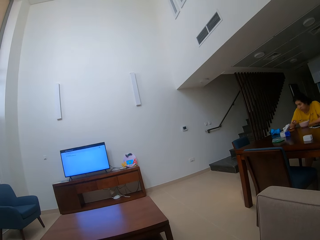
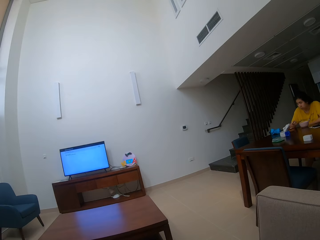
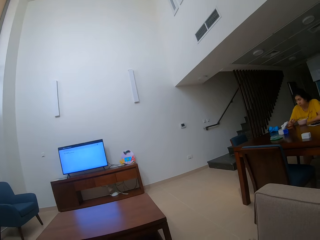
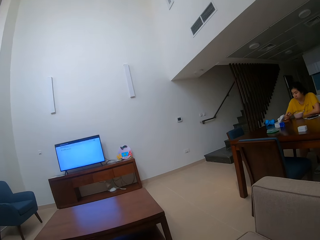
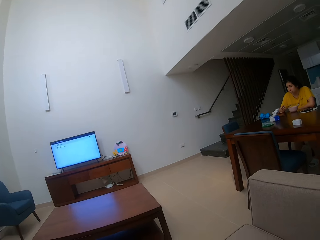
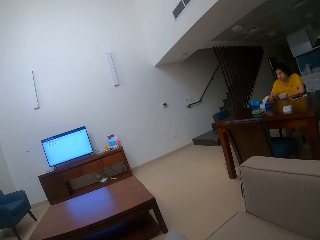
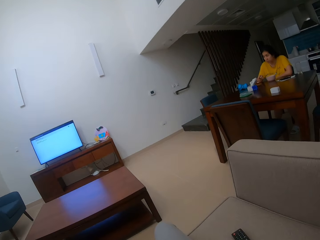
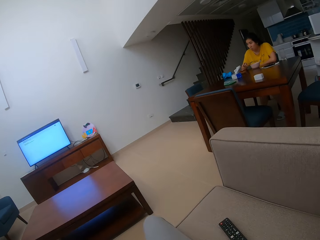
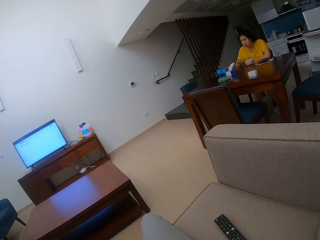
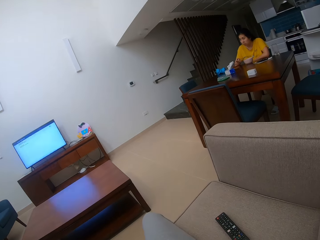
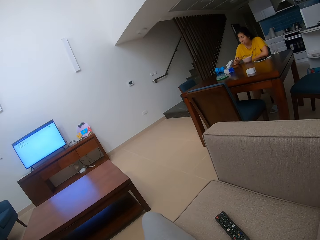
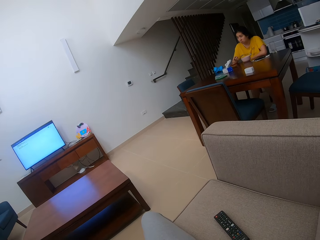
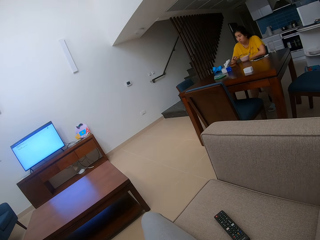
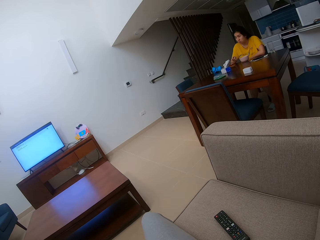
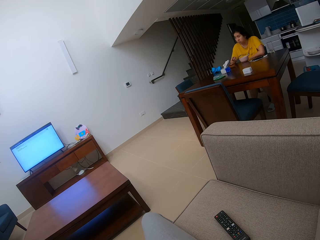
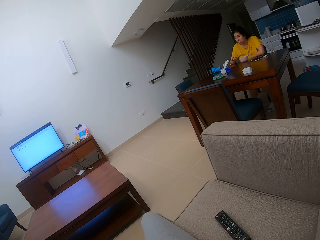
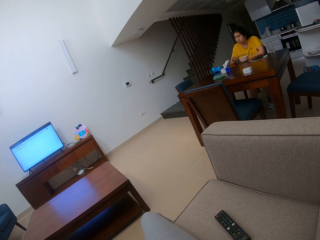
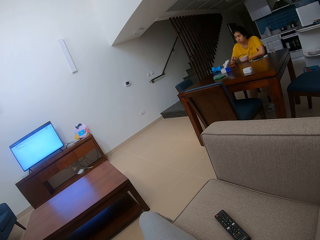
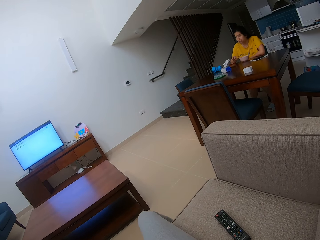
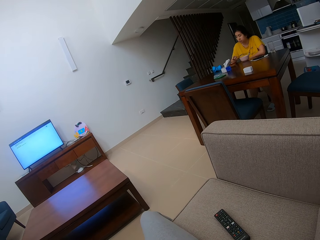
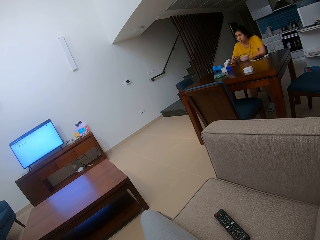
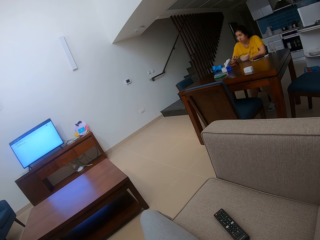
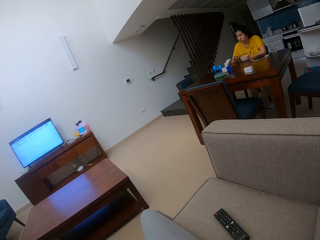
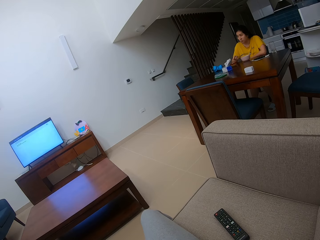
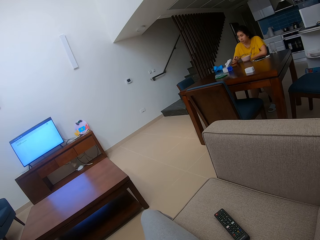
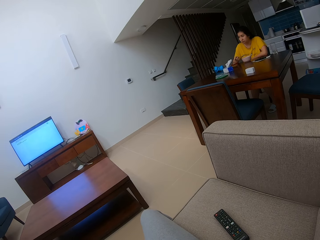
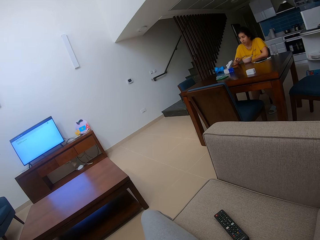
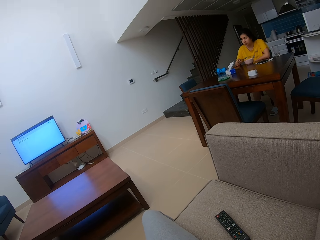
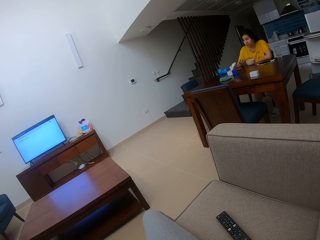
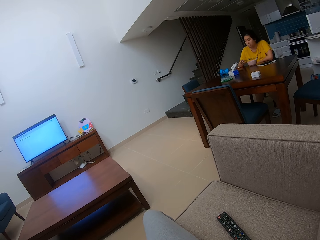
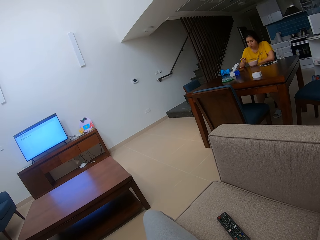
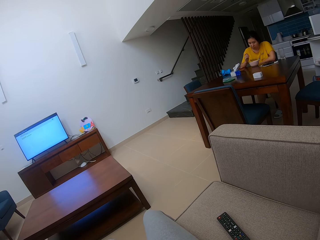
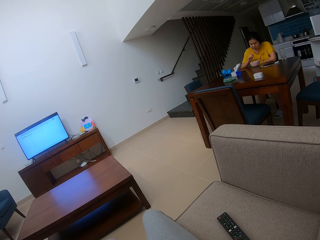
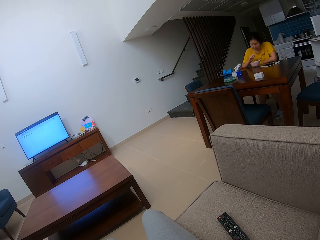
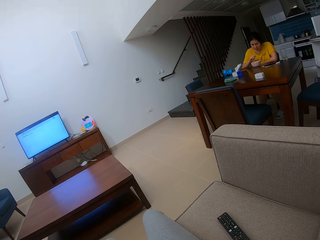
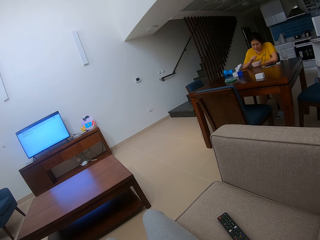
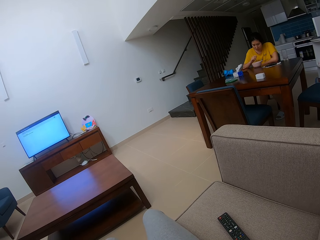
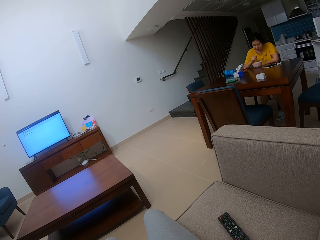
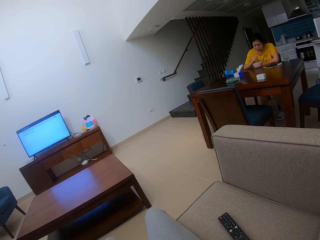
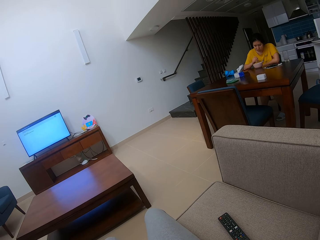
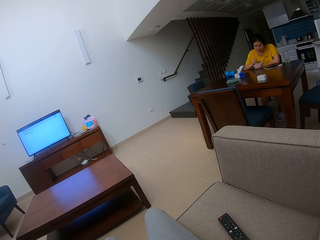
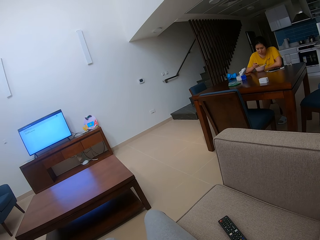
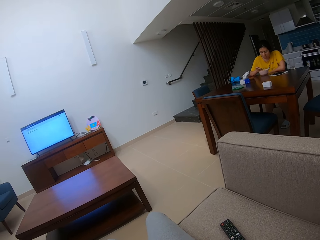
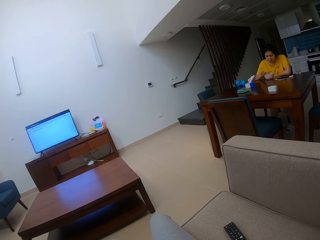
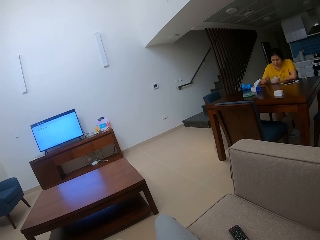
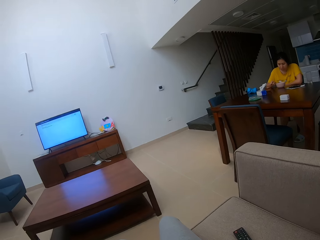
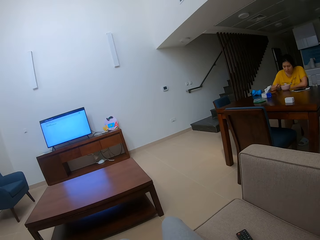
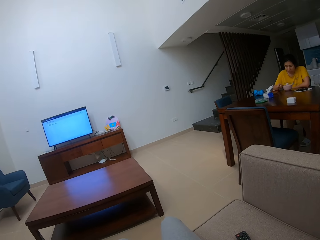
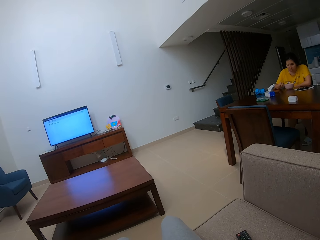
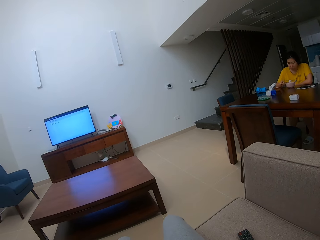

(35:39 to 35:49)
The camera wearer stares at a person.

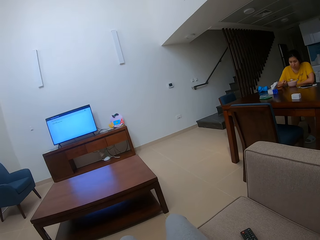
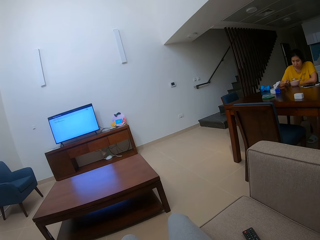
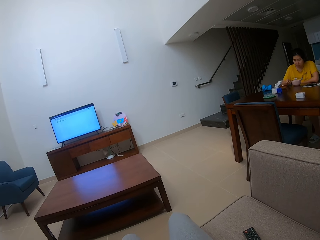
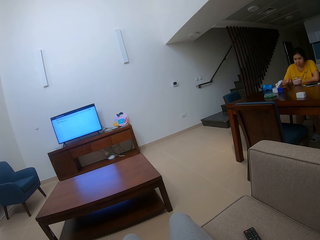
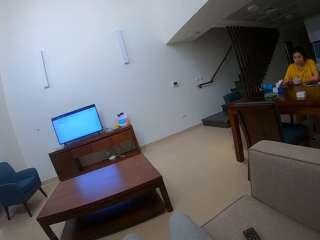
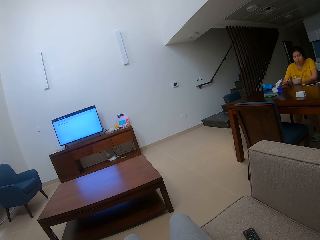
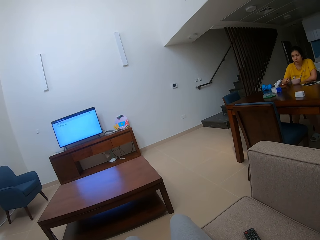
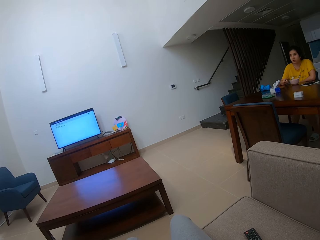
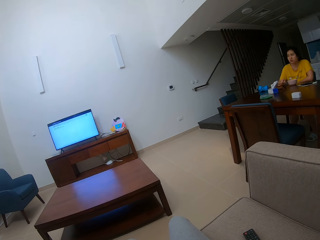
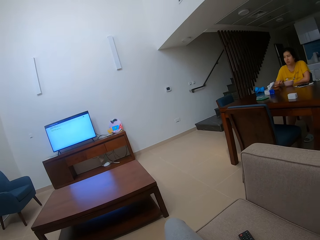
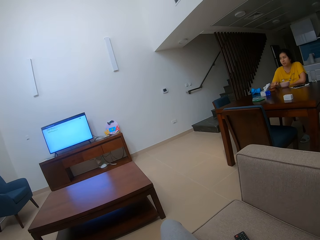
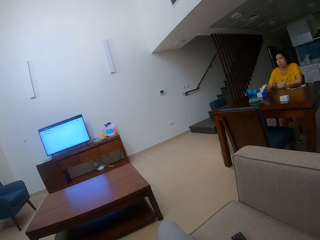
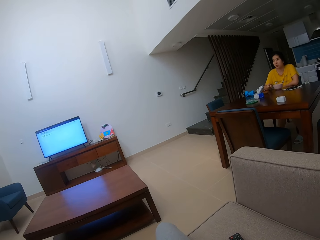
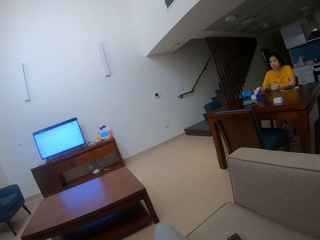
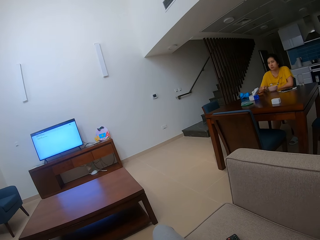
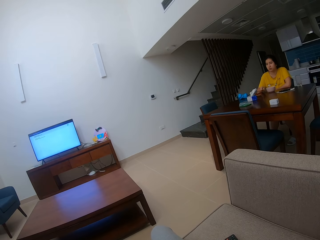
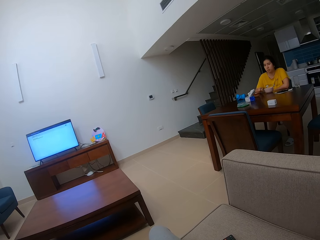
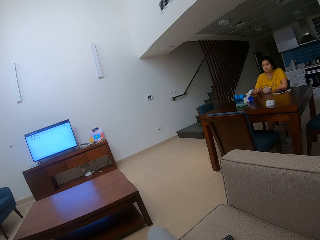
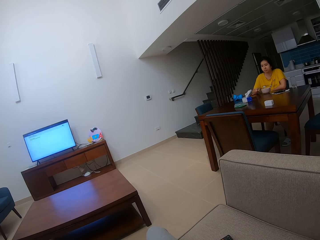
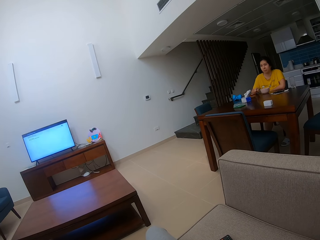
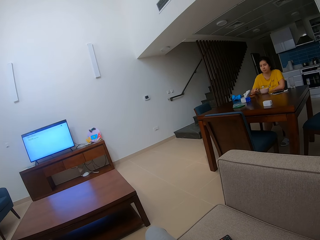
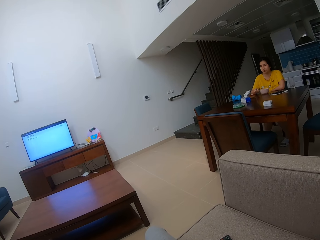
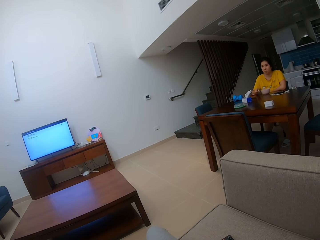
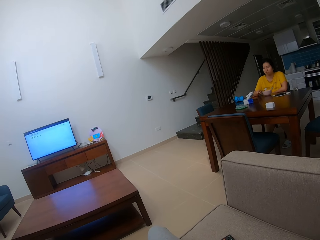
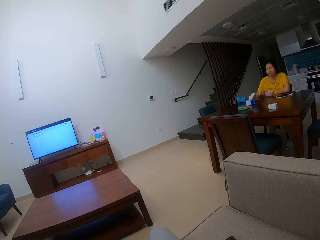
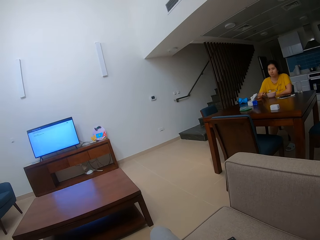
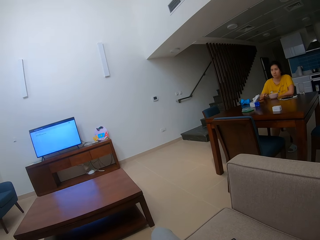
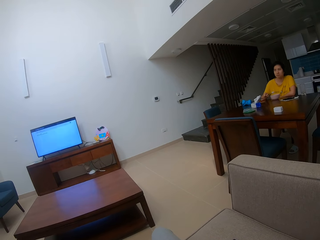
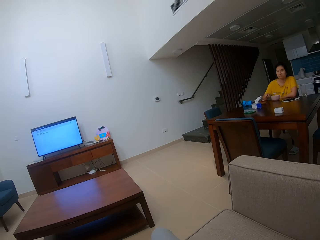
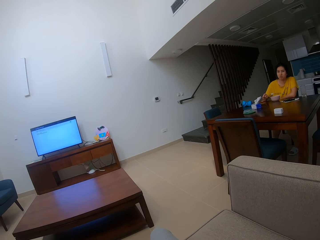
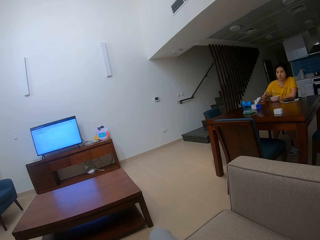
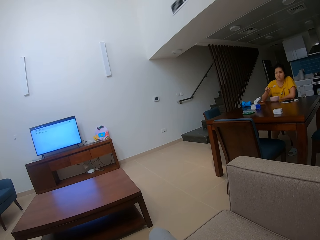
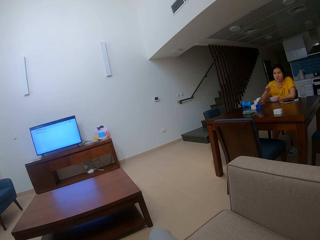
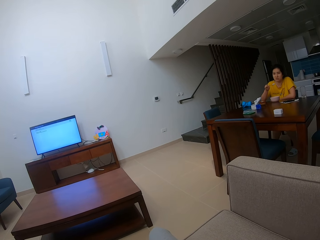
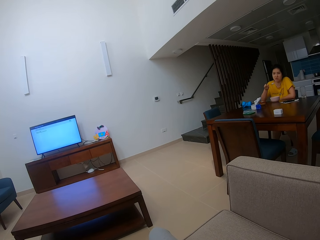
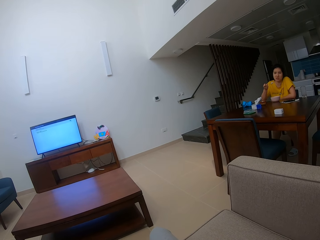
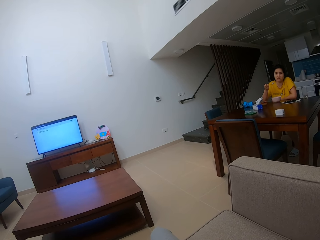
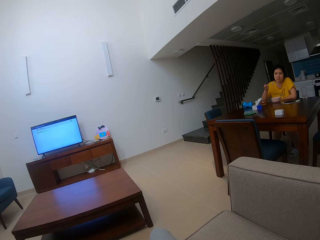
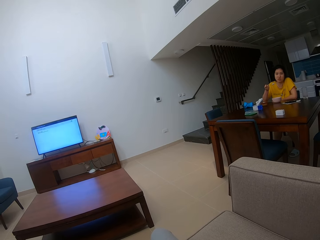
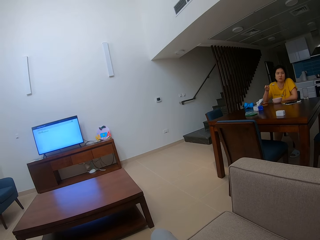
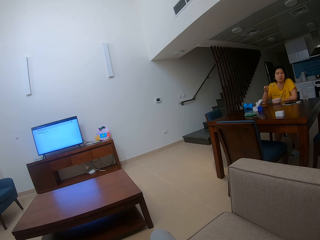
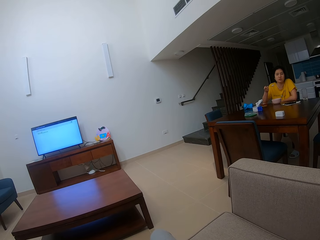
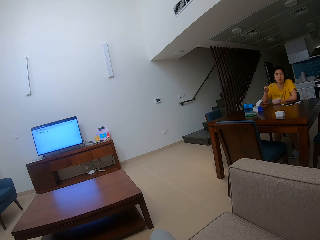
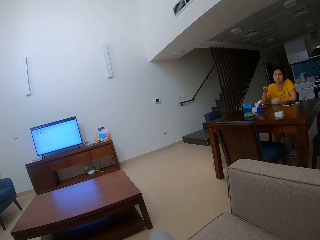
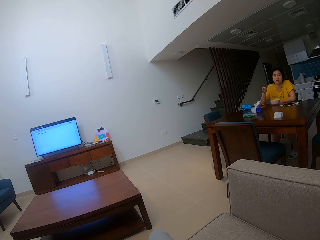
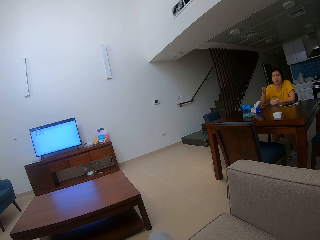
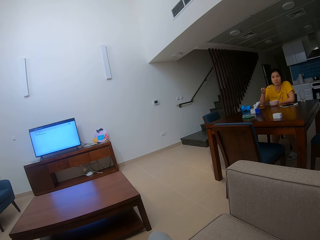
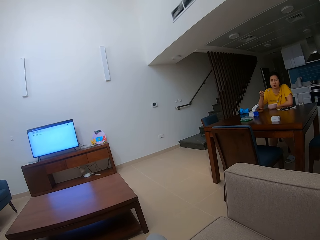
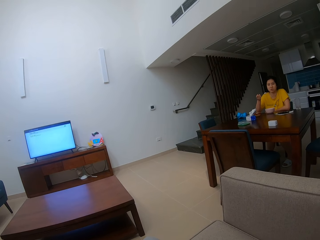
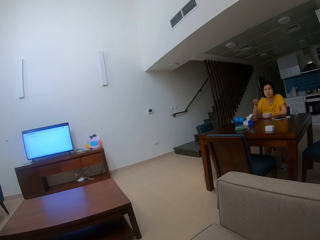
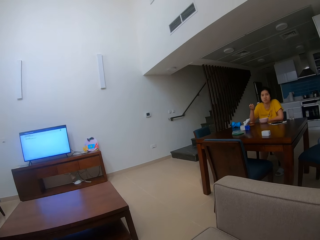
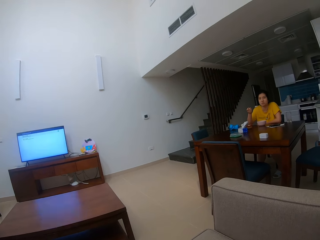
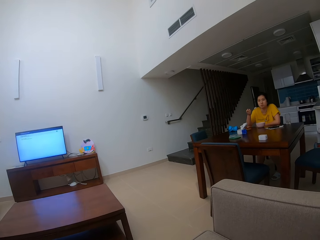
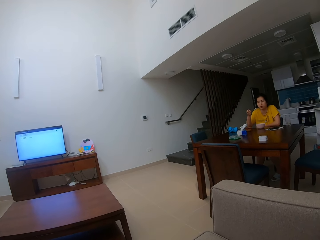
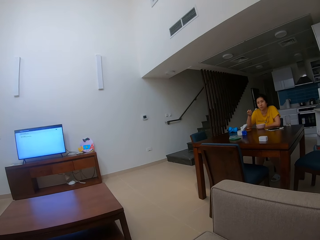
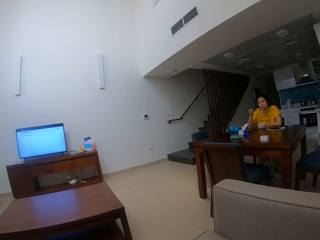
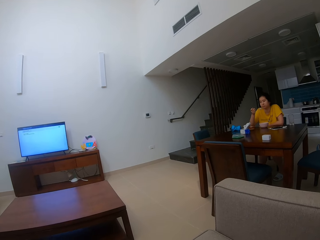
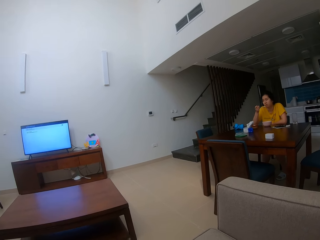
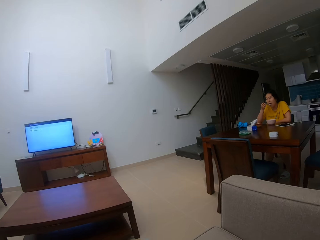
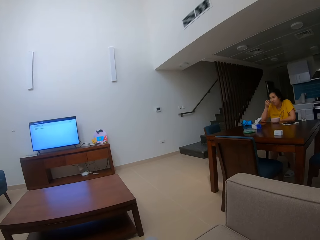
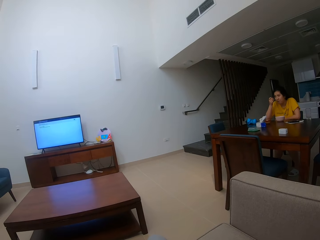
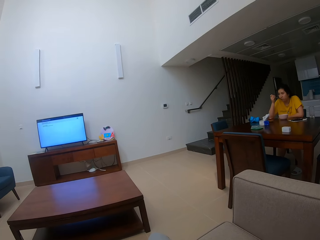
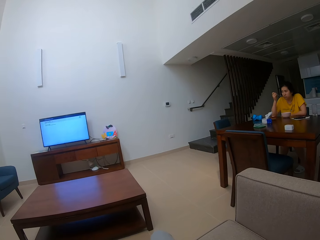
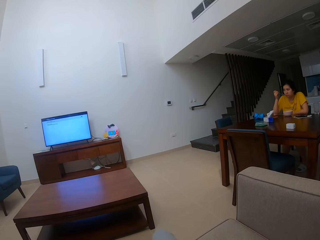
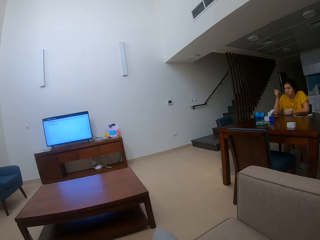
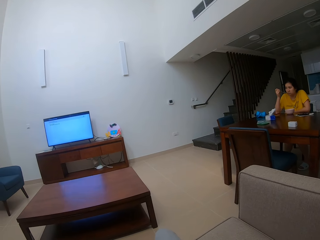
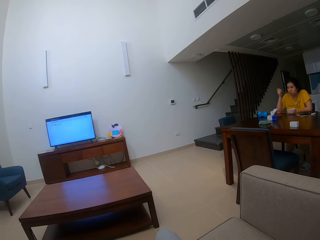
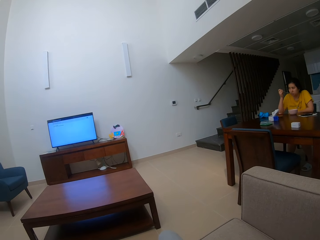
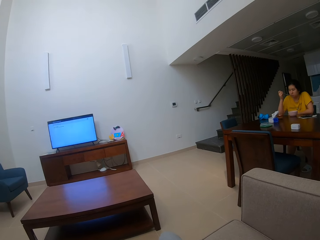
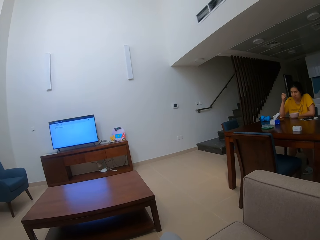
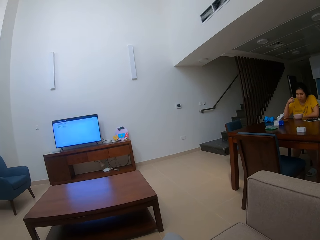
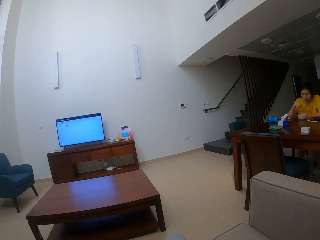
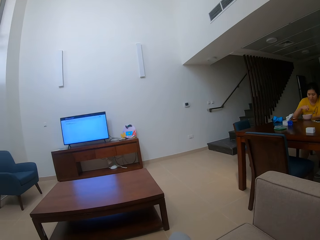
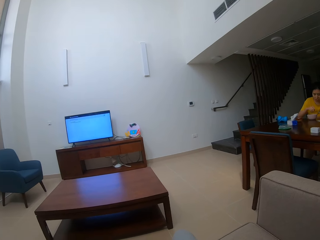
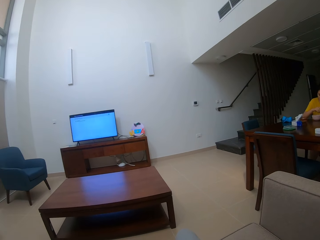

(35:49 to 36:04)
The person talks to the camera wearer. The person eats food with a spoon.
